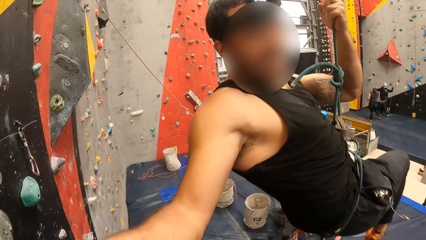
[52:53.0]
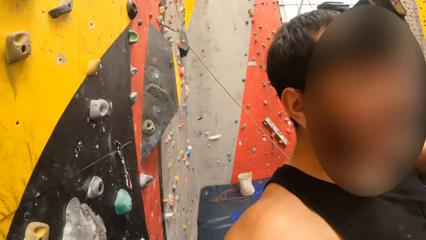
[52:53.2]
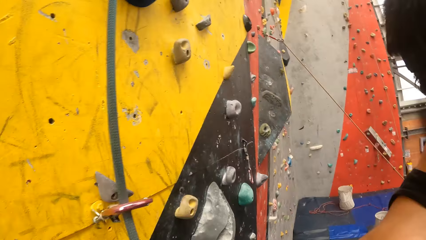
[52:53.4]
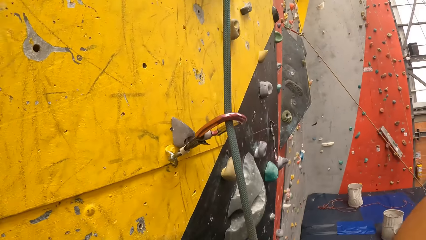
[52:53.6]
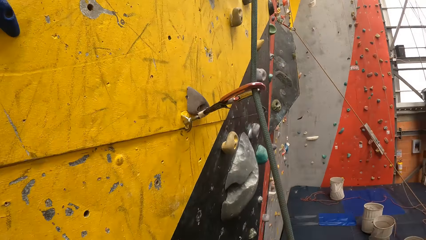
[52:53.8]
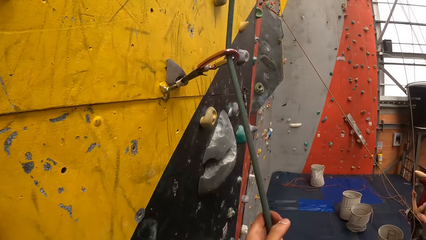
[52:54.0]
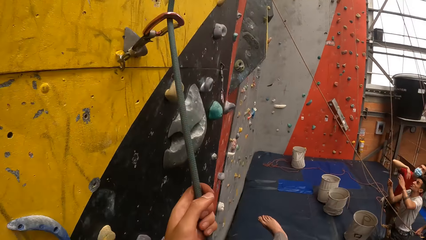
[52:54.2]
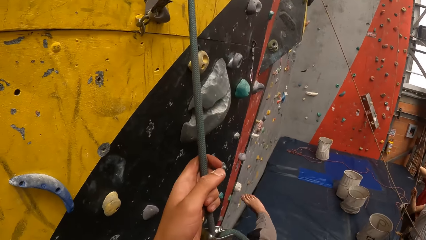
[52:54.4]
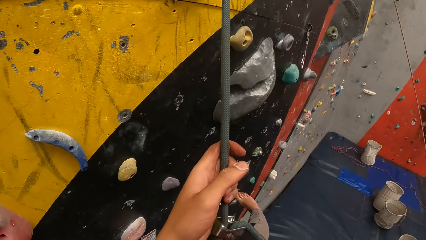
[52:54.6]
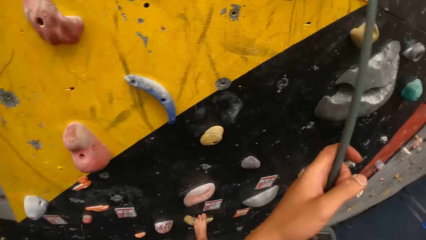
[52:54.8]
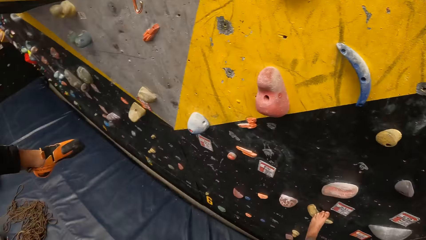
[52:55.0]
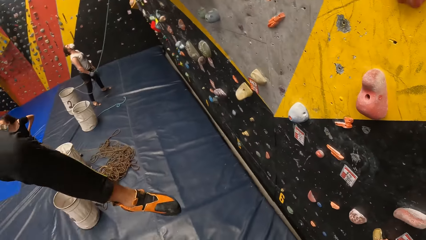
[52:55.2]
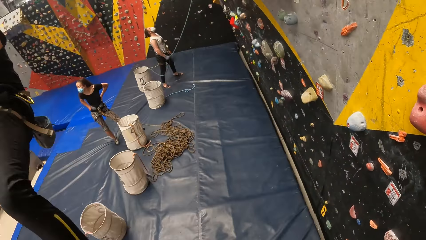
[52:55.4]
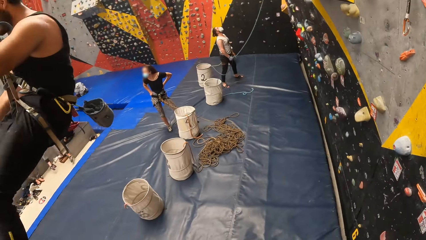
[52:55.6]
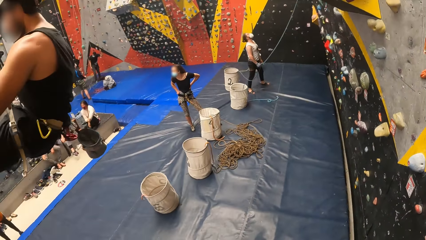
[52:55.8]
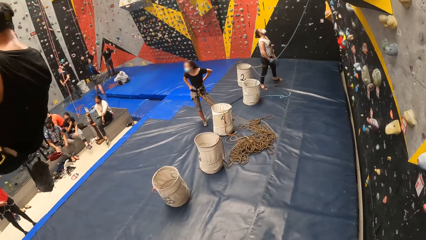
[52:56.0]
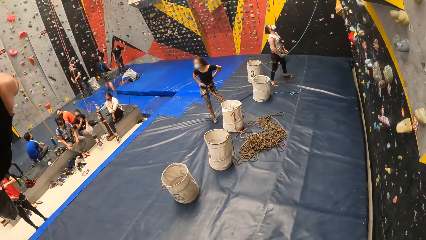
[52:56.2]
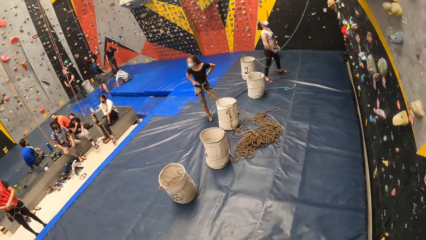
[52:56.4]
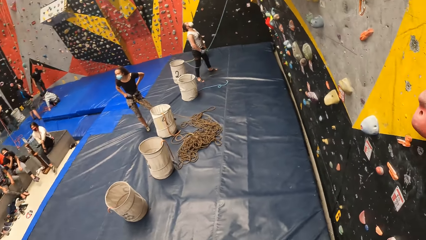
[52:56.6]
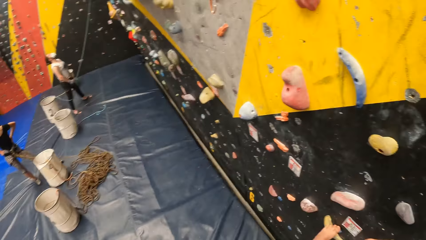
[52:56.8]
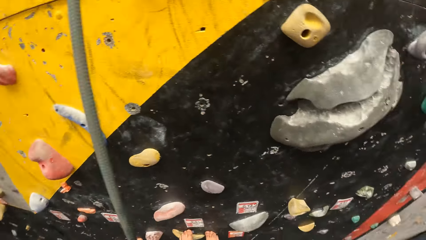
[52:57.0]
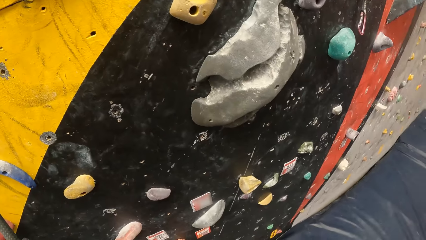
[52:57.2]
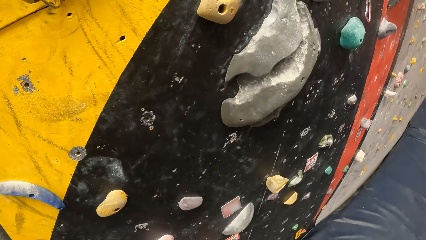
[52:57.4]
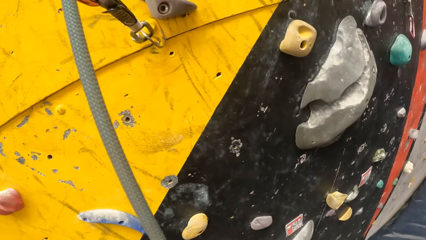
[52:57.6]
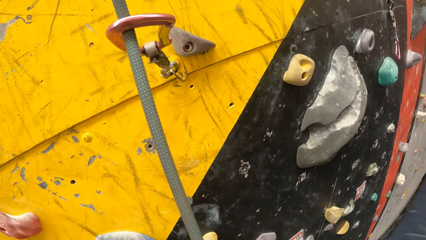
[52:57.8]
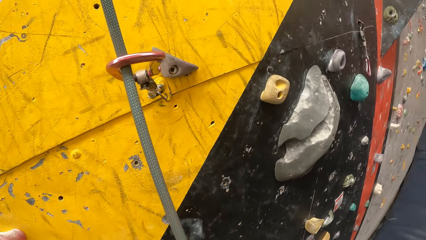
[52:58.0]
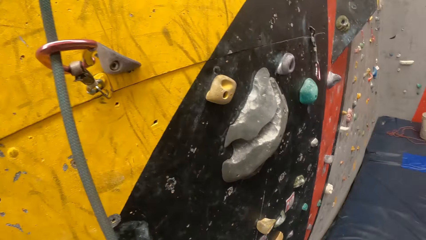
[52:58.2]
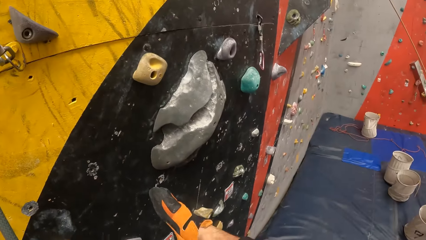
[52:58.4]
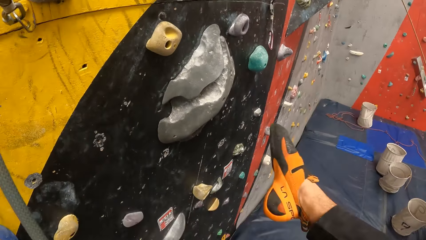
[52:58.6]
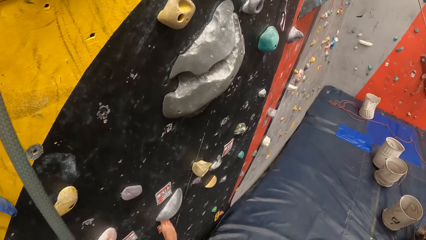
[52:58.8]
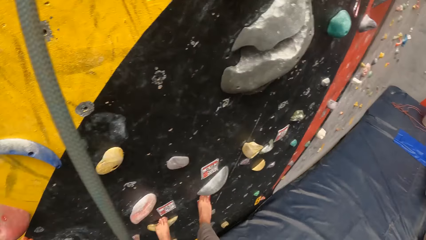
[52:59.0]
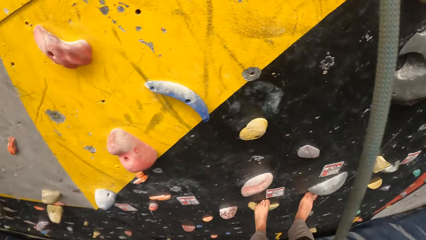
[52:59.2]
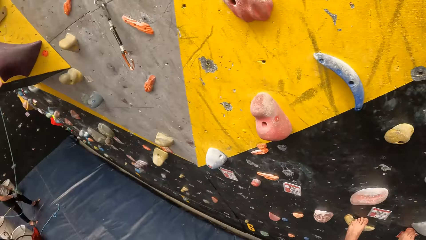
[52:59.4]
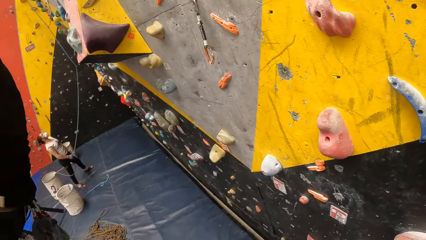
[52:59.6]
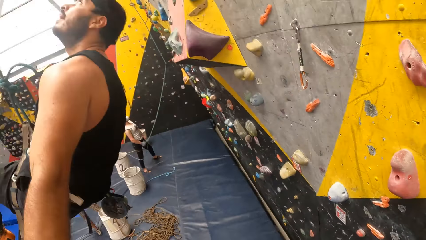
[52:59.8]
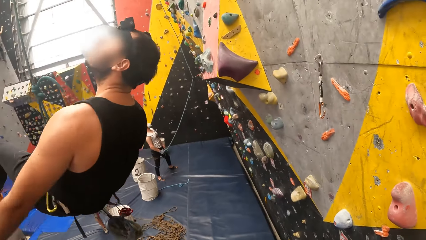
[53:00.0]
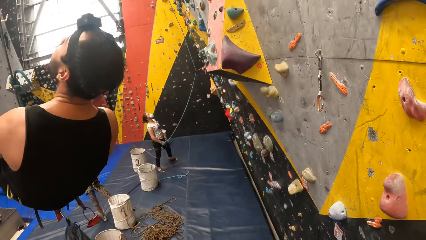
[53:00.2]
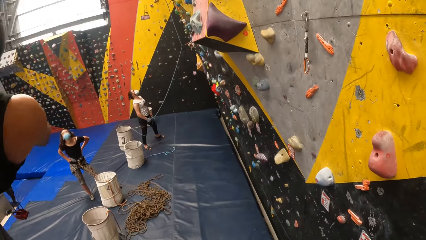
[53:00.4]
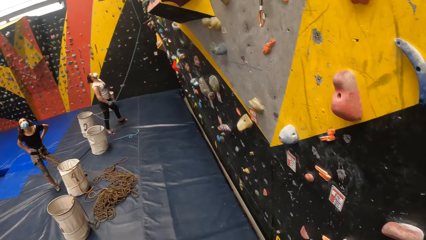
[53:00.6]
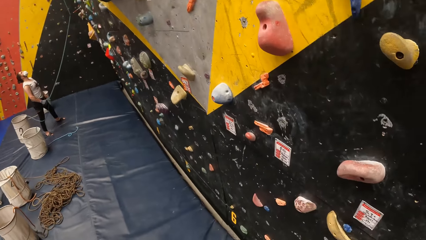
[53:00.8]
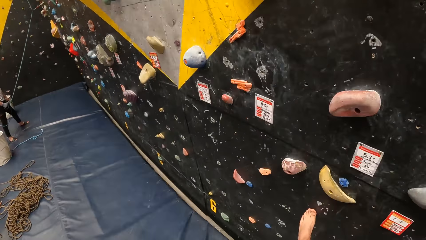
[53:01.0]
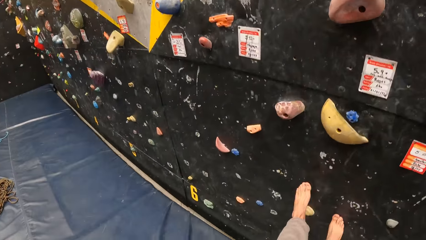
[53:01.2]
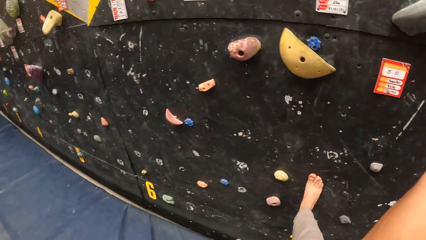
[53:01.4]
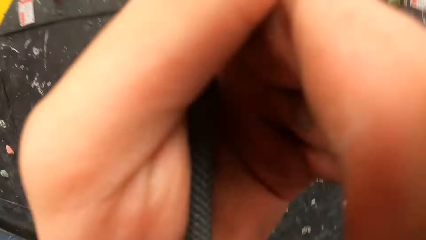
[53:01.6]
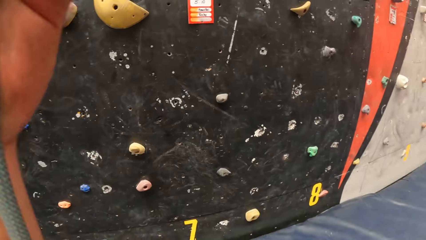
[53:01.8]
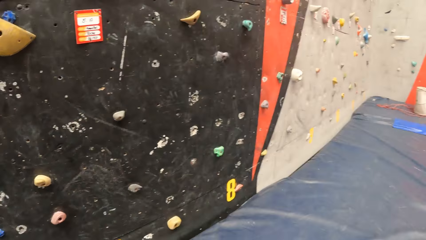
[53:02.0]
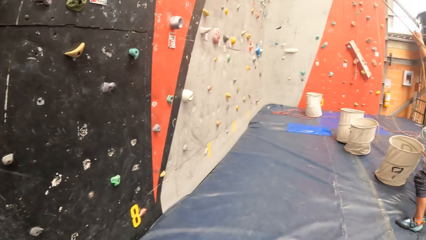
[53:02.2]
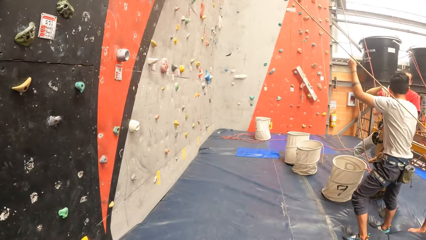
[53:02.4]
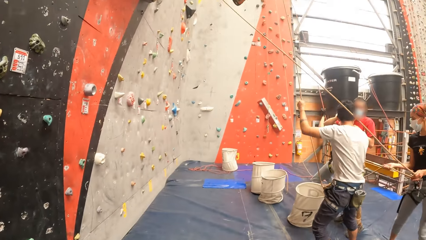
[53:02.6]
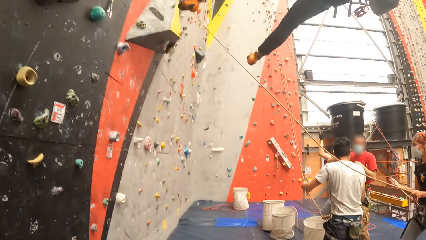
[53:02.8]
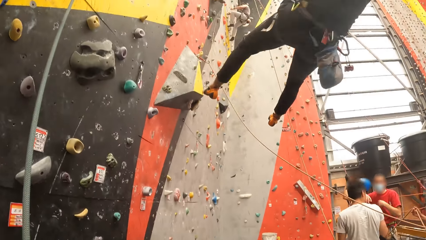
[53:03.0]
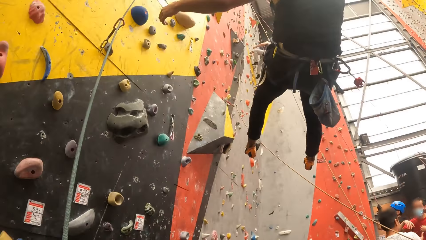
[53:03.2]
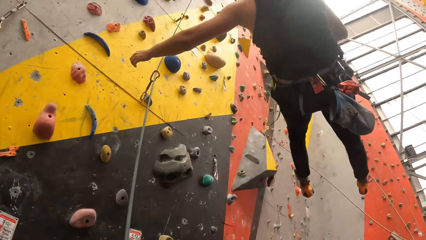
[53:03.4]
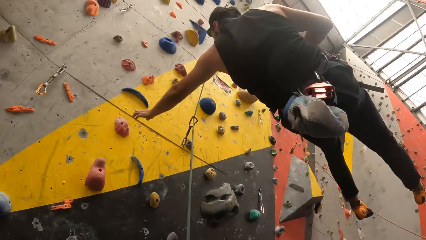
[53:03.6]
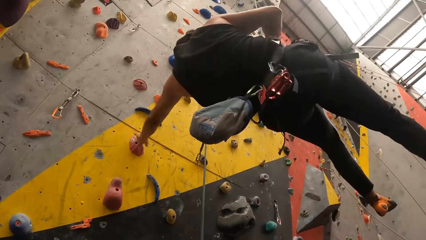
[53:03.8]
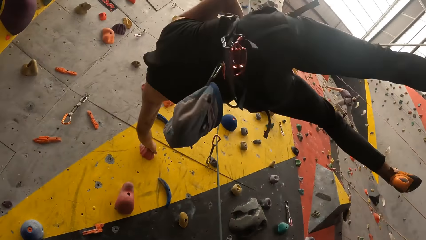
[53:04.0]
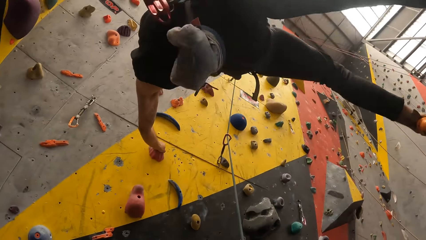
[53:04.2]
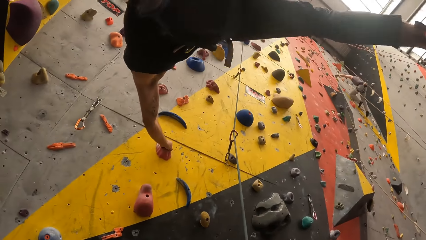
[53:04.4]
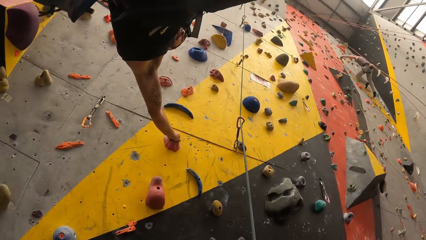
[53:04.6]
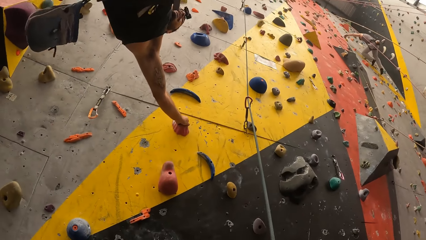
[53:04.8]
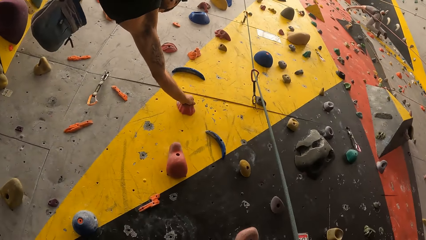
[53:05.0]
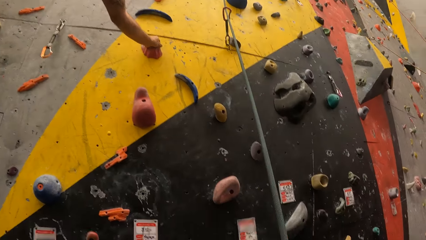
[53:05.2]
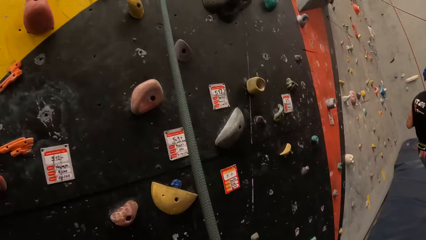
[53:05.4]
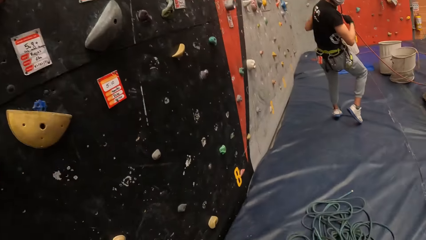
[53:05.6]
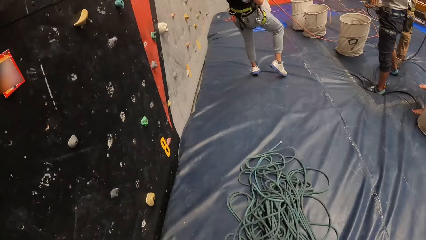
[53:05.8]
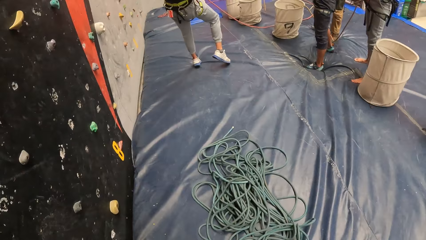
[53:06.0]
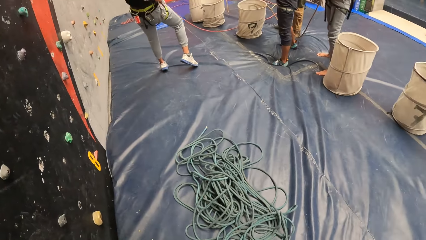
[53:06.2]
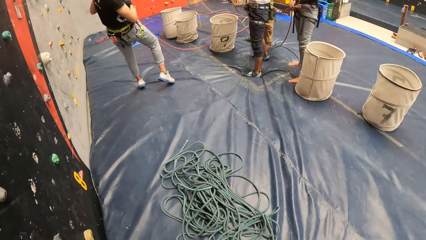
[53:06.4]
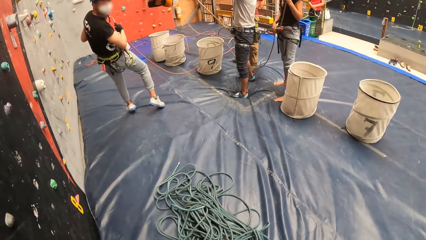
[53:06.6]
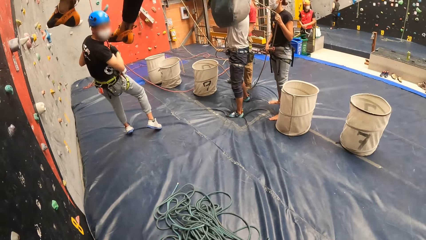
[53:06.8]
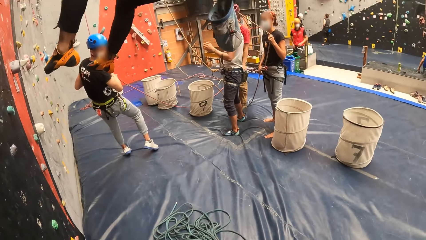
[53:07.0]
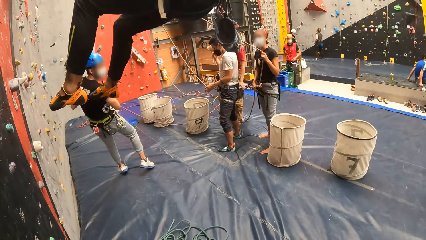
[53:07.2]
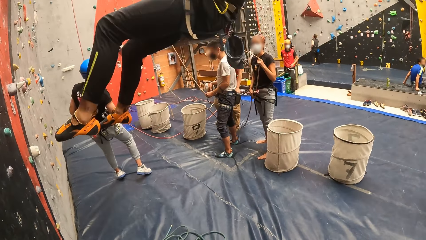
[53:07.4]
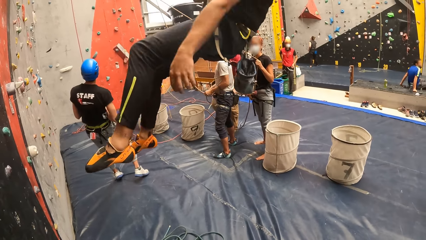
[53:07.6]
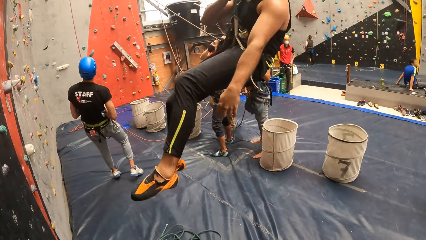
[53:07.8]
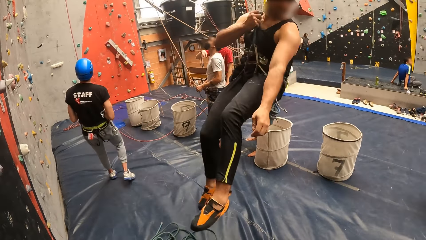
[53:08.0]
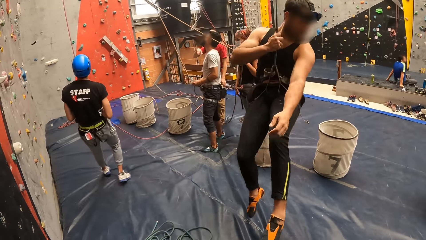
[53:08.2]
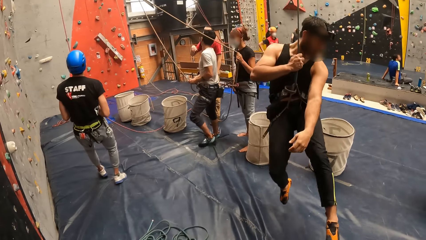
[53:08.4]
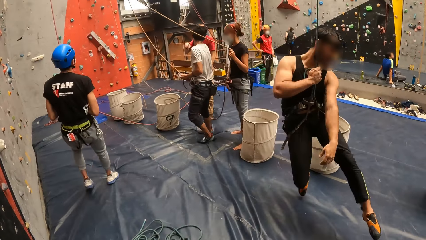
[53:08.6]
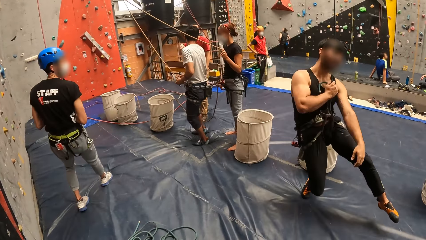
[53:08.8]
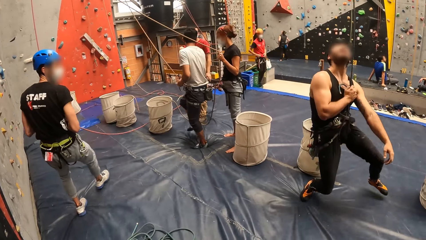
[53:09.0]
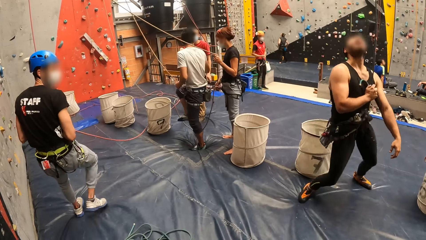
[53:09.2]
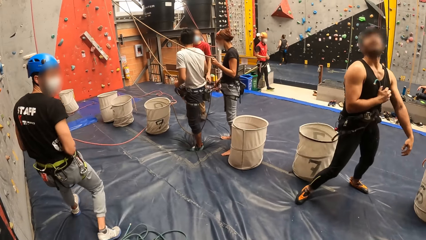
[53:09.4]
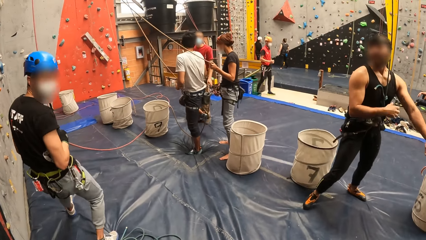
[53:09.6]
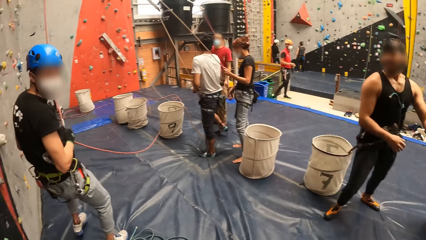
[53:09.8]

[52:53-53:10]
A man stretches a hand. Another man swings on the rope. The camera wearer holds the climbing rope. They look around the room. They remove legs from the climbing mountain, hold the rope and look around. A third man swings on the rope. The camera wearer looks around the room.
